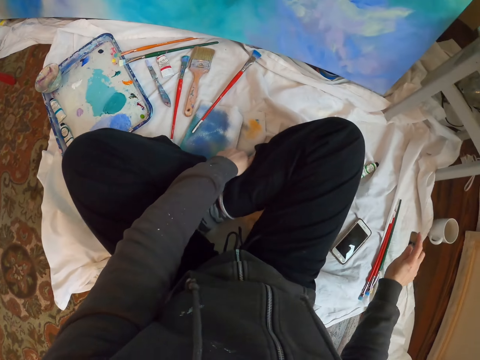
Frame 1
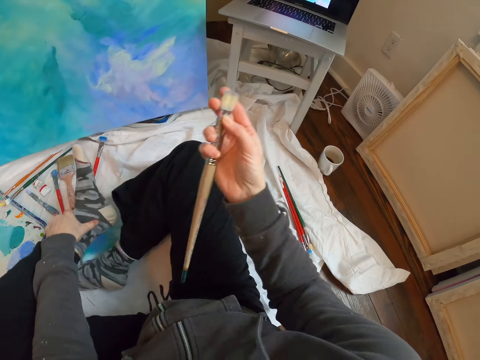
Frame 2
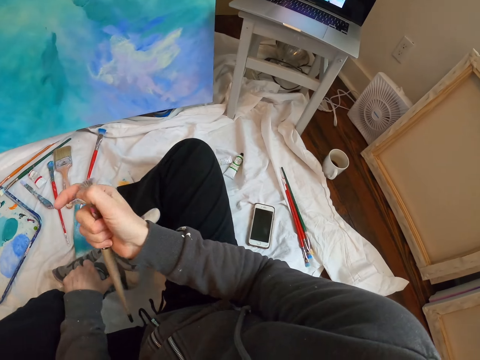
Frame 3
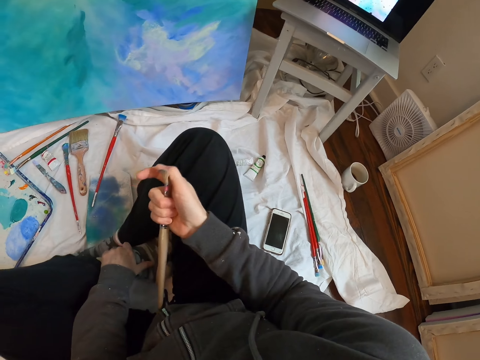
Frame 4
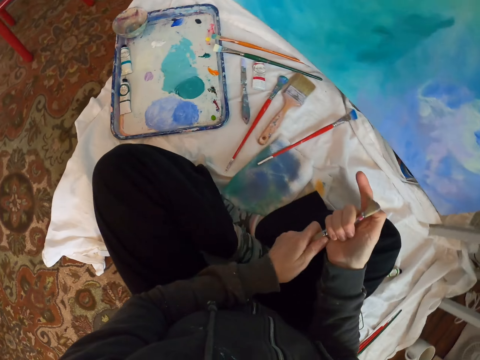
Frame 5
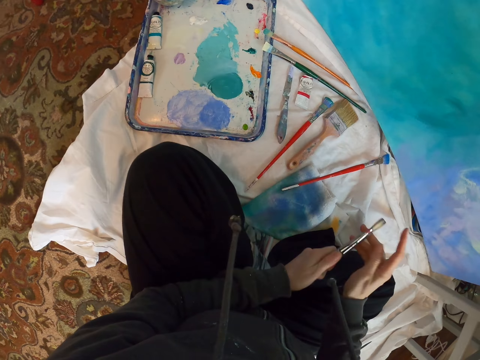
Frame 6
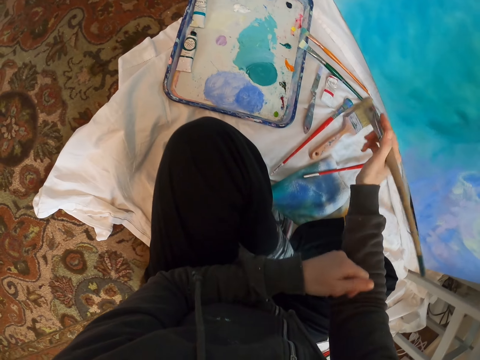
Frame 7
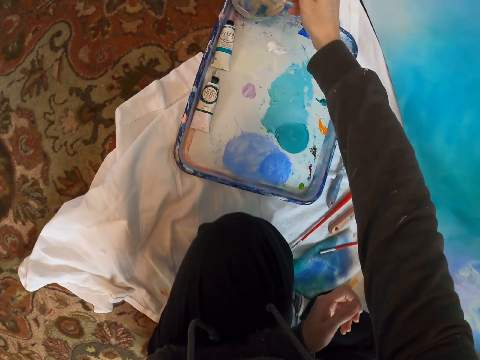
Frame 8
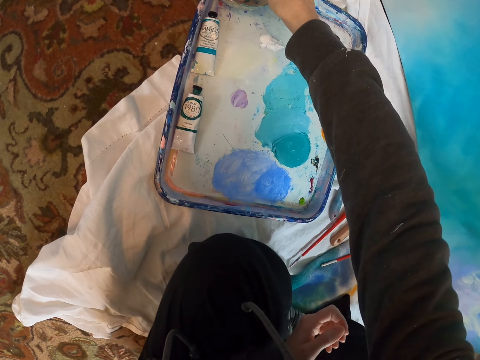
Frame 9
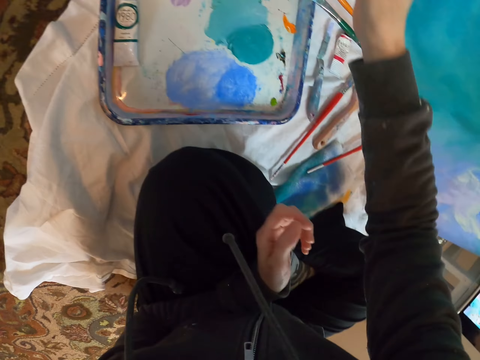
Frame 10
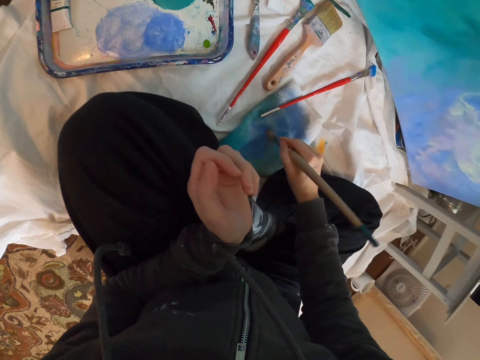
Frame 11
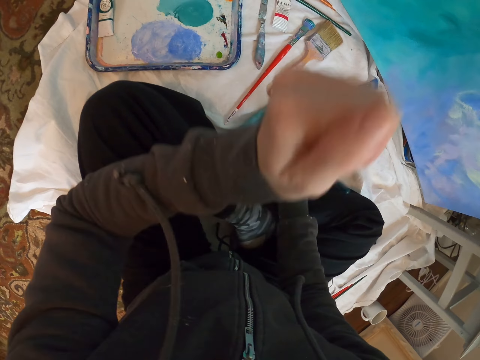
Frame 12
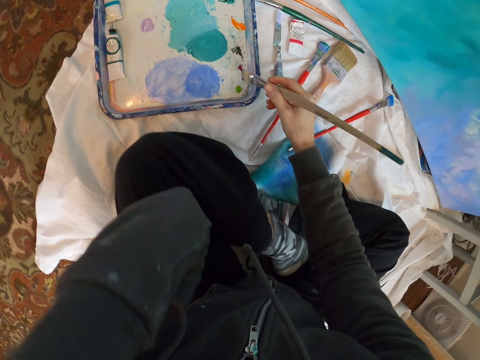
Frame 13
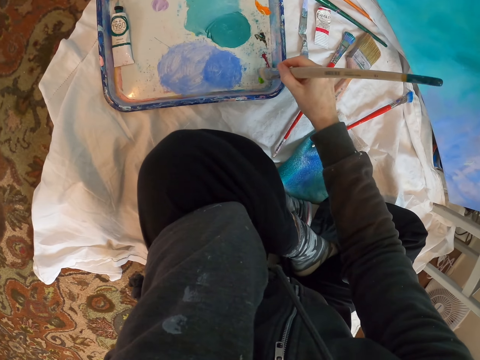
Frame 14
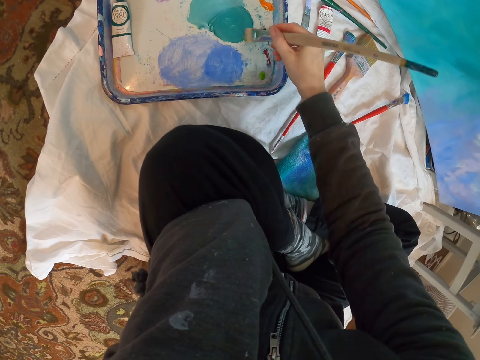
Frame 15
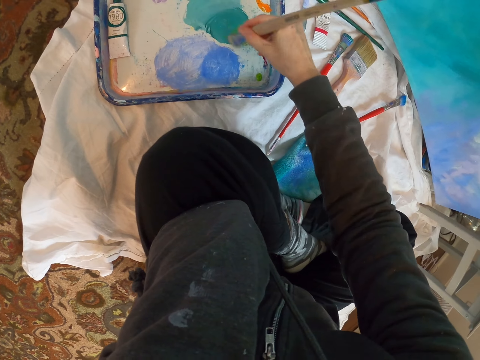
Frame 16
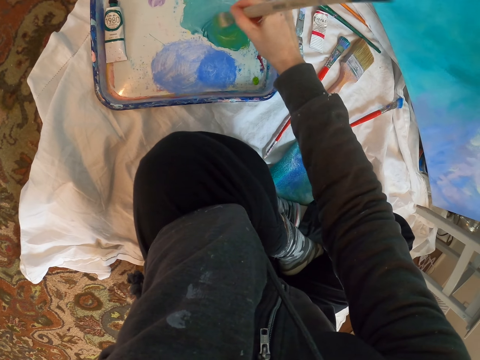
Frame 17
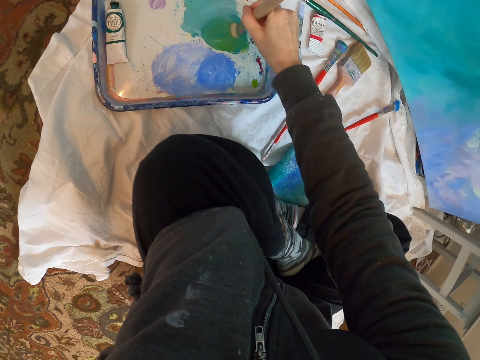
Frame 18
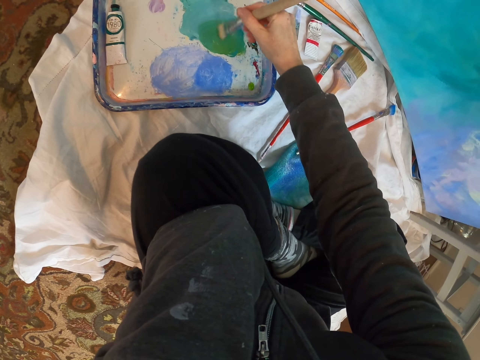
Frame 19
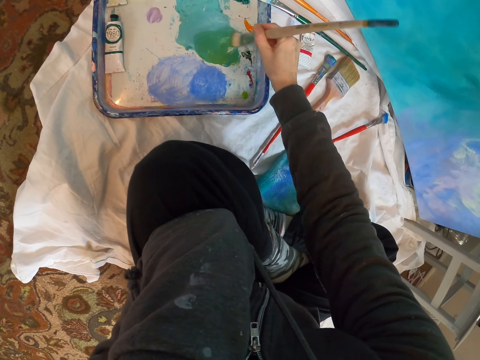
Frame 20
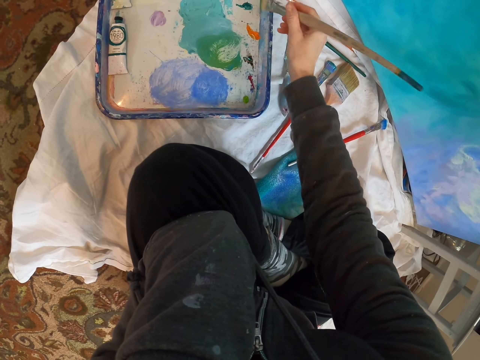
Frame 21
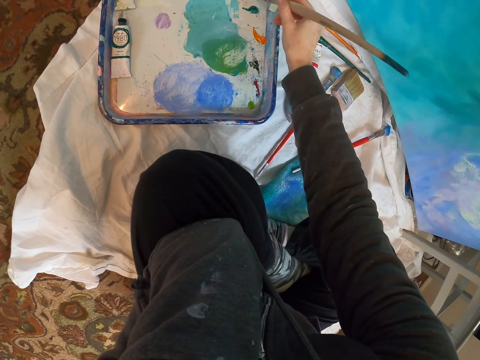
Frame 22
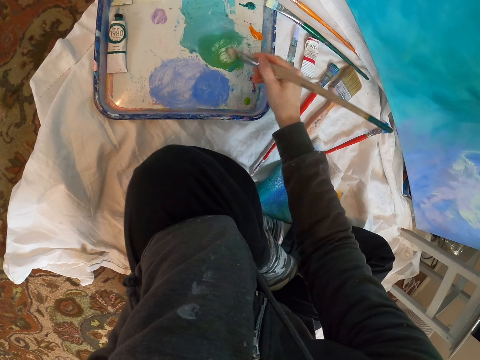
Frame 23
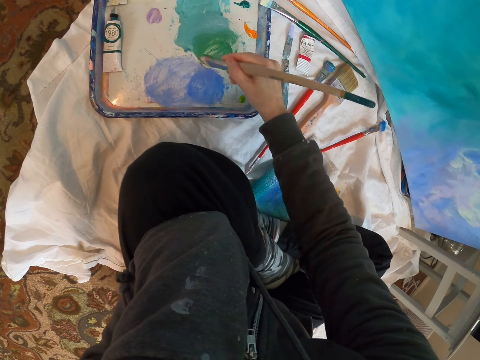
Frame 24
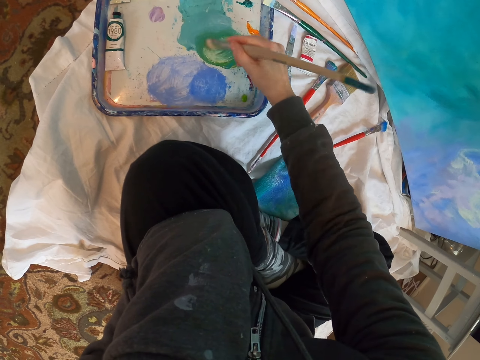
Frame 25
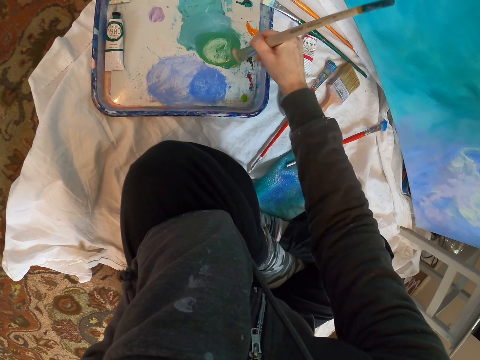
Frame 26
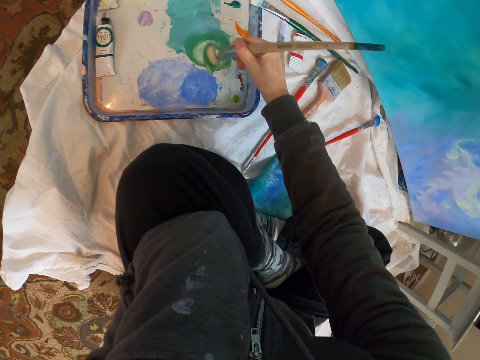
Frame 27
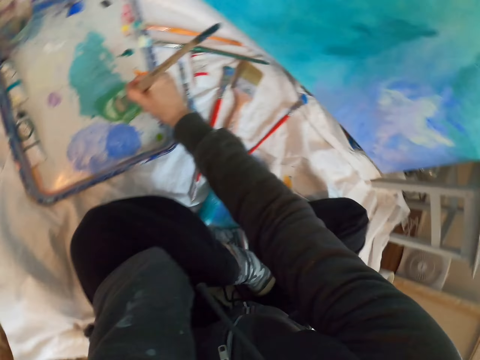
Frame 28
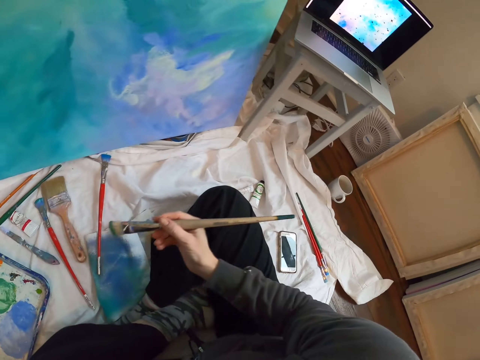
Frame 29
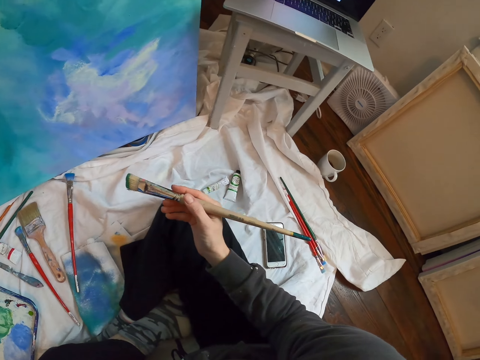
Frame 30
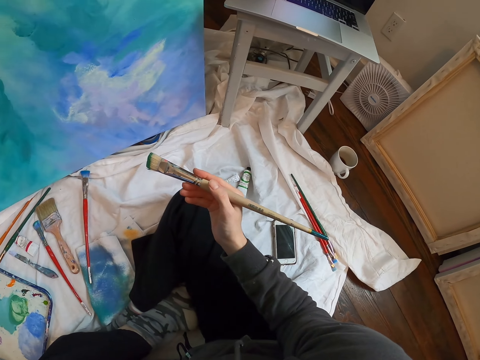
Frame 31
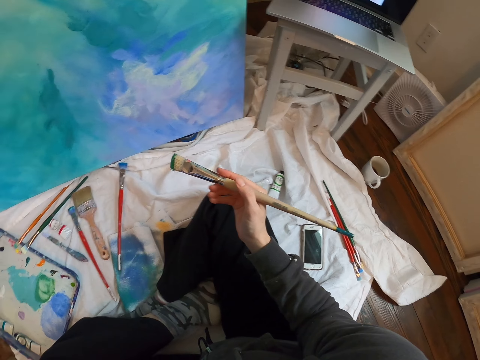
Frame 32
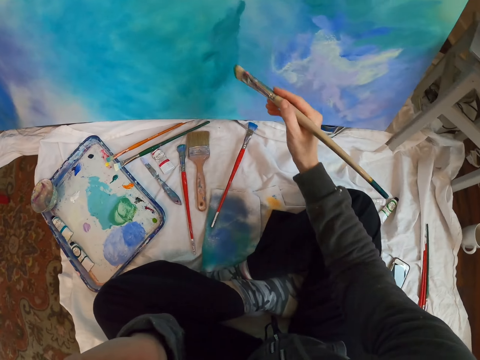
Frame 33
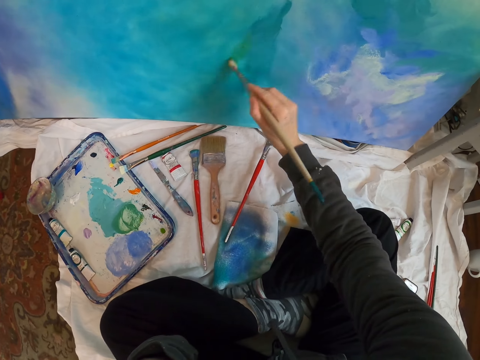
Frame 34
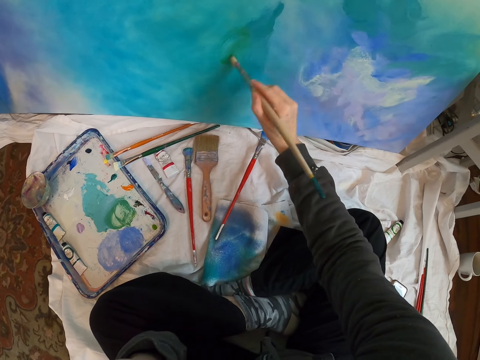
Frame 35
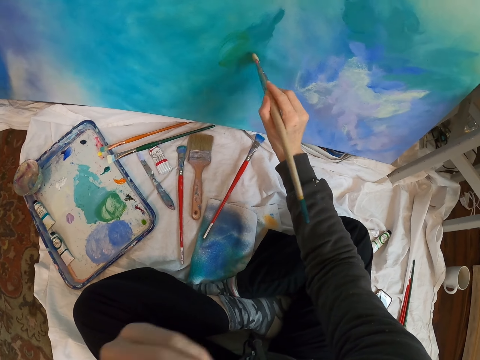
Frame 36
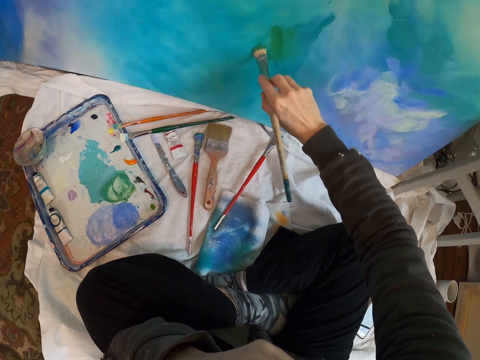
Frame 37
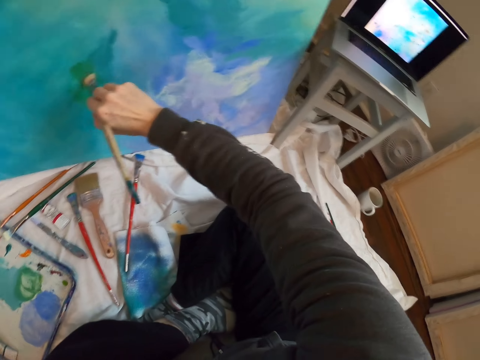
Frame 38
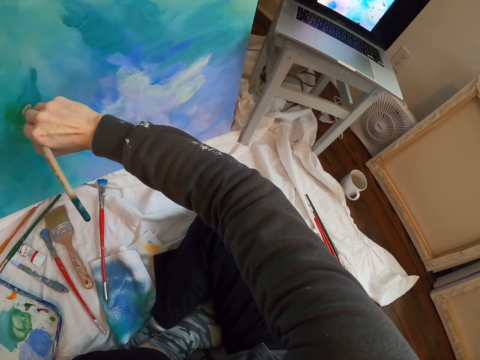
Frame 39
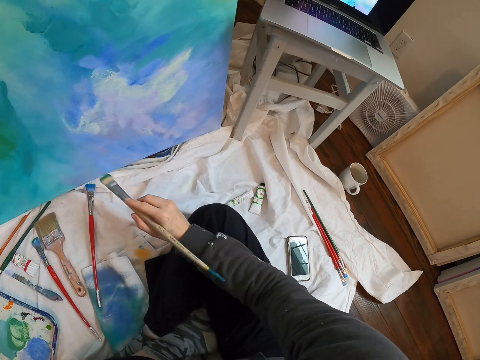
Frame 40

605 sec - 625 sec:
The camera wearer picks up a paint brush. They look around. They dip the paint brush into the paint. They dip the paint brush into another paint. They wipe the brush. They dip the paint brush into the paint. They mix paint on a paint palette. They look at the laptop. They paint wall art with the paint brush on a paint board. They look at the laptop again.

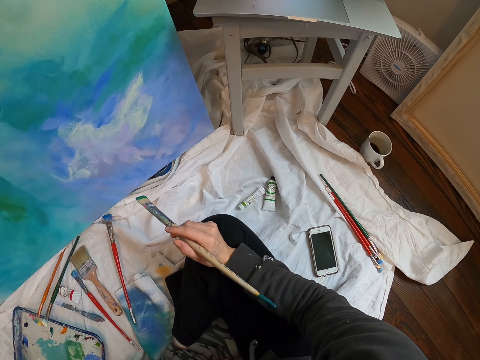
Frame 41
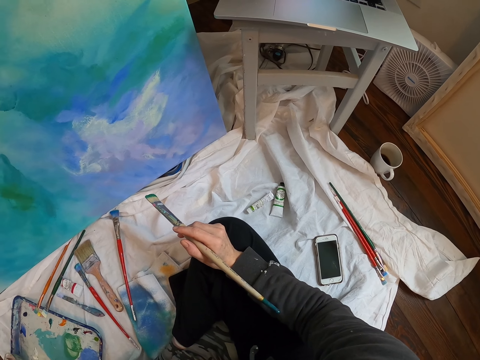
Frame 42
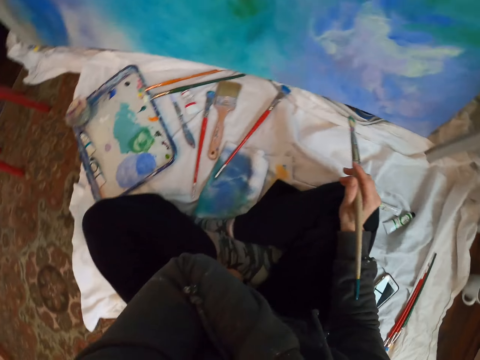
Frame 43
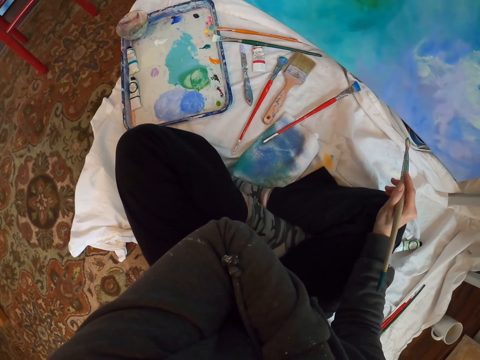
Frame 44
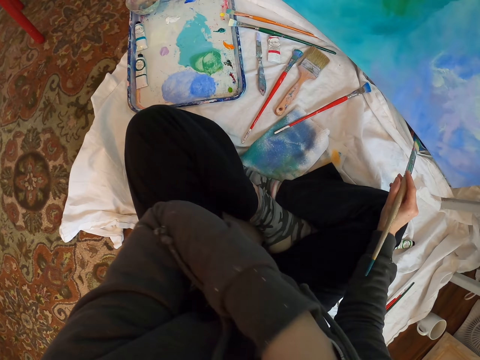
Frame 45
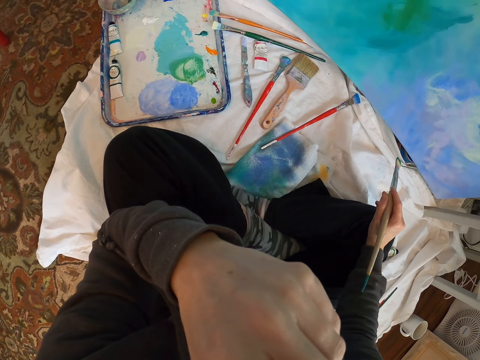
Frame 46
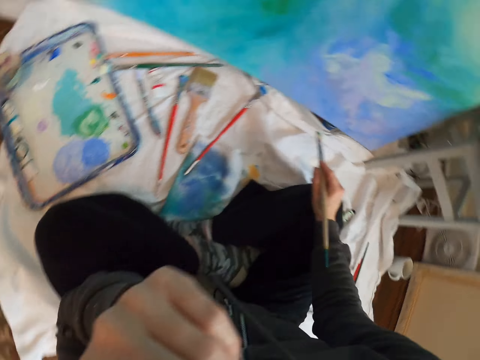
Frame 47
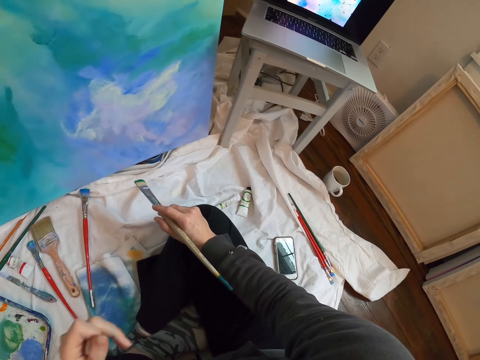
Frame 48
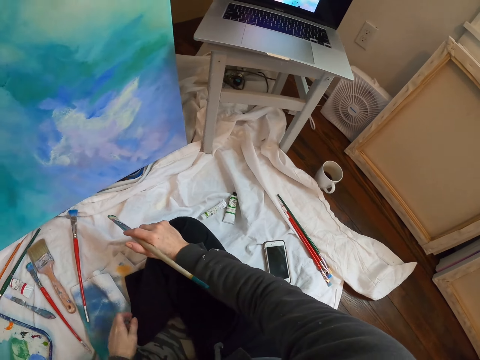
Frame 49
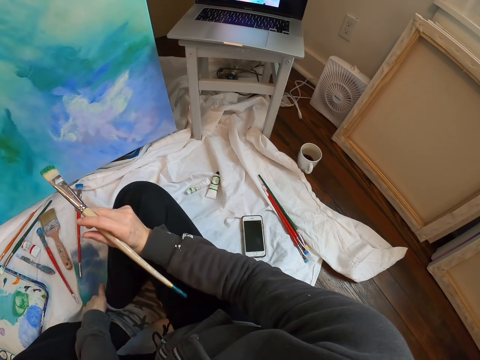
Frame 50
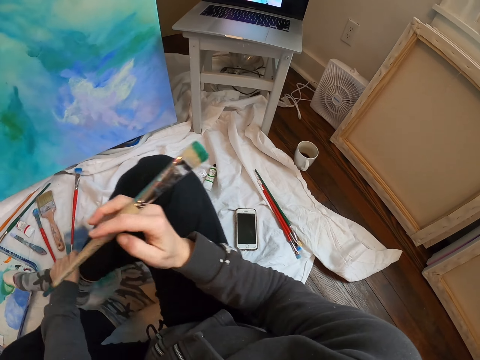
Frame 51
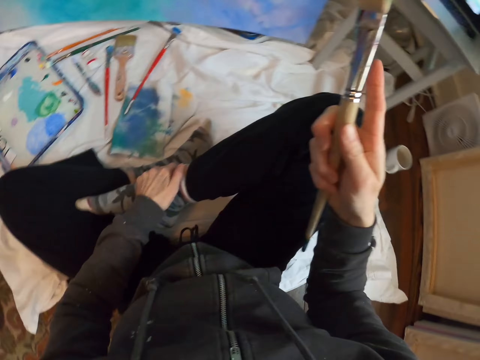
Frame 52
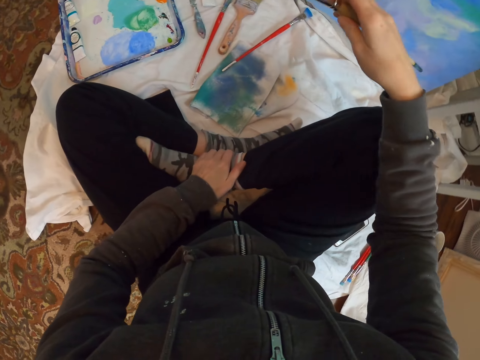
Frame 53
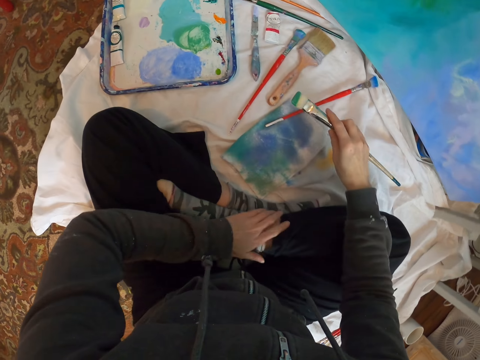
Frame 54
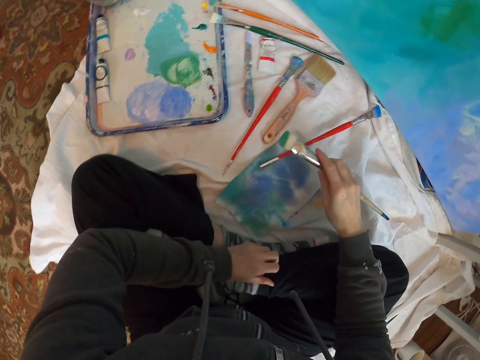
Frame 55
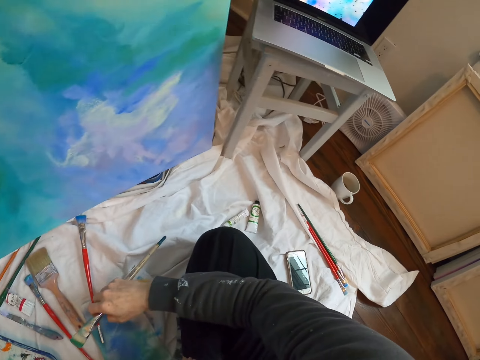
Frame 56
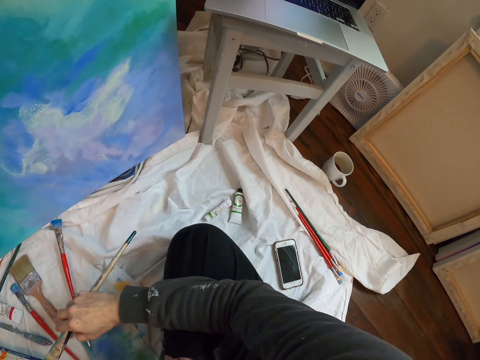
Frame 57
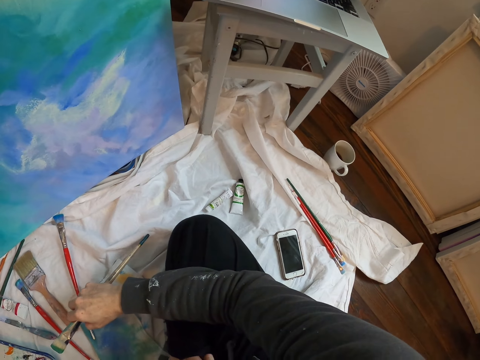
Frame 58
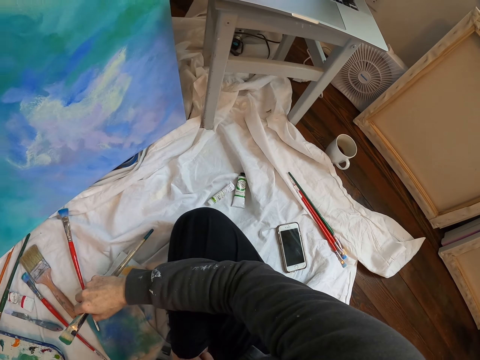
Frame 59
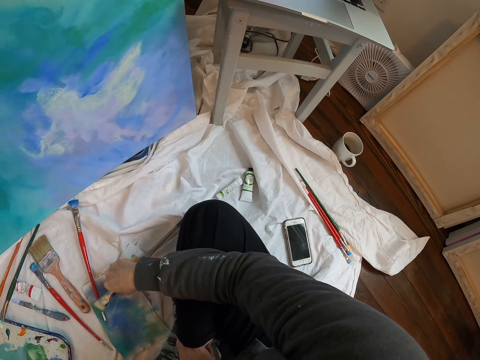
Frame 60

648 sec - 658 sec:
The camera wearer touches their face. They look at the paint palette. They look at the laptop. They look around.
